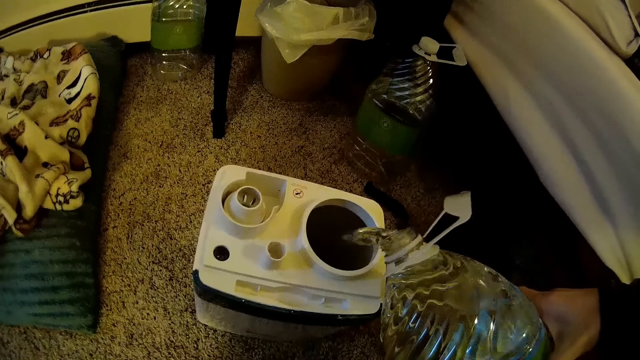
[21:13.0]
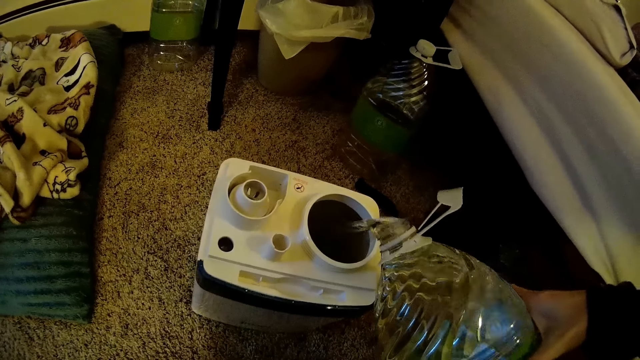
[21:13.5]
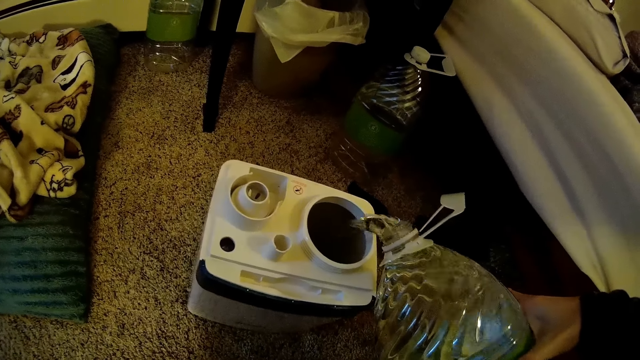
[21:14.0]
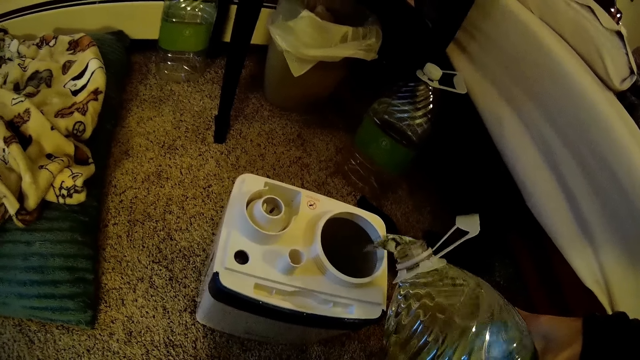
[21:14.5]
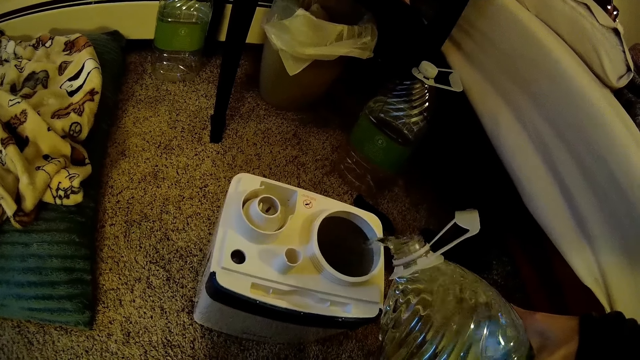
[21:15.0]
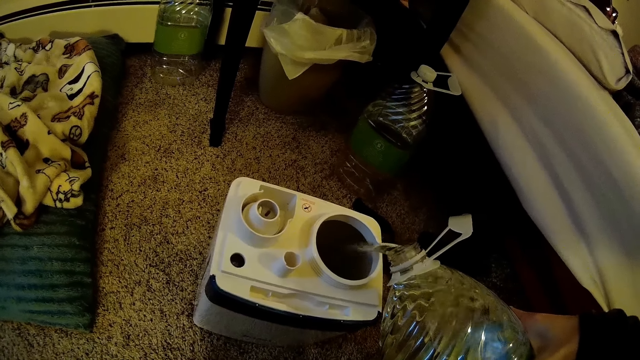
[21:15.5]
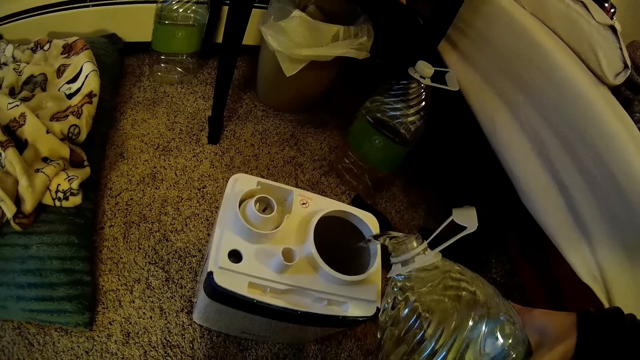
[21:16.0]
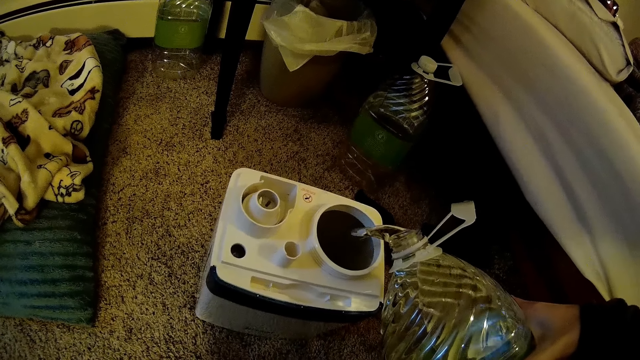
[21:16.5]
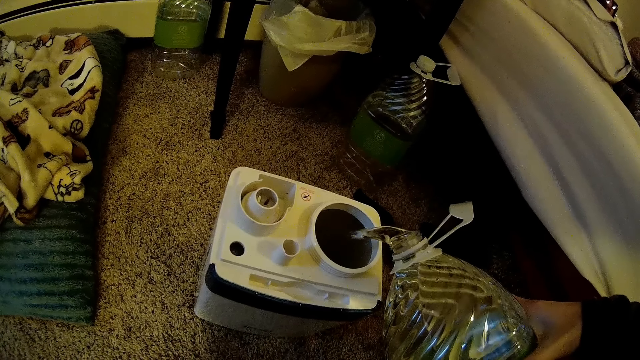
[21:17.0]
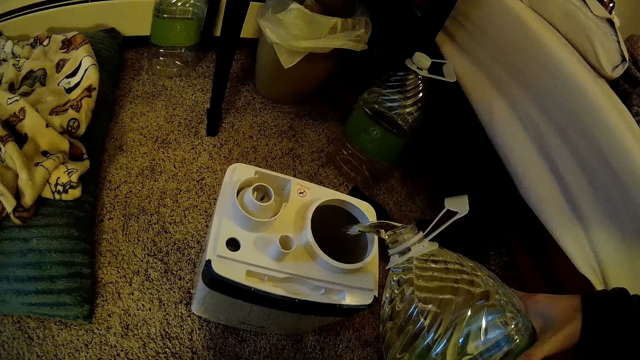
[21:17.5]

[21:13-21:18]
The camera wearer pours a liquid inside the storage.

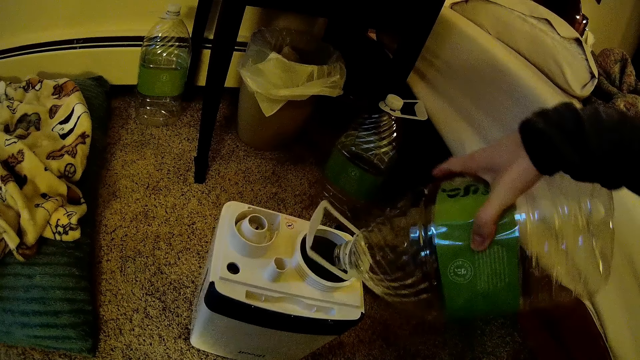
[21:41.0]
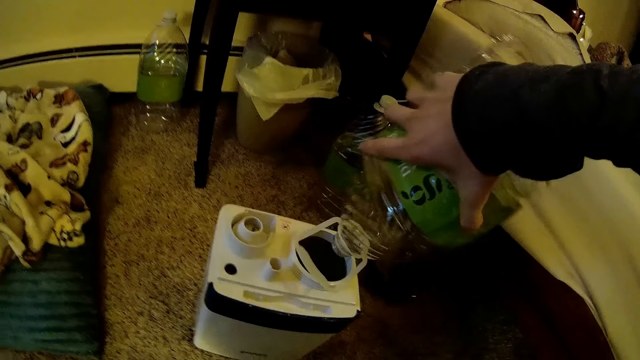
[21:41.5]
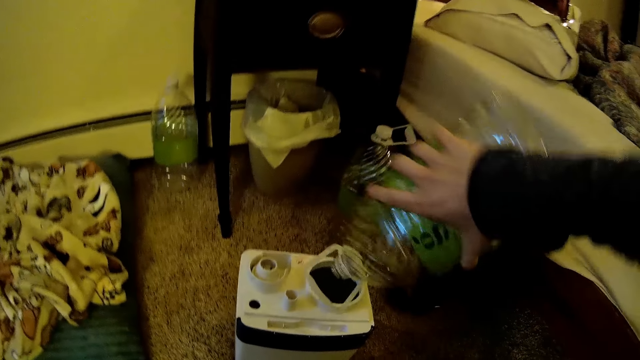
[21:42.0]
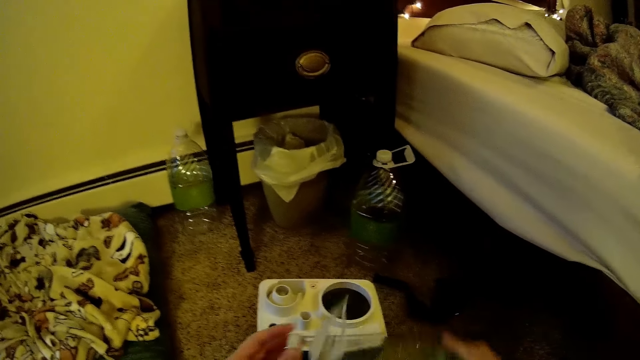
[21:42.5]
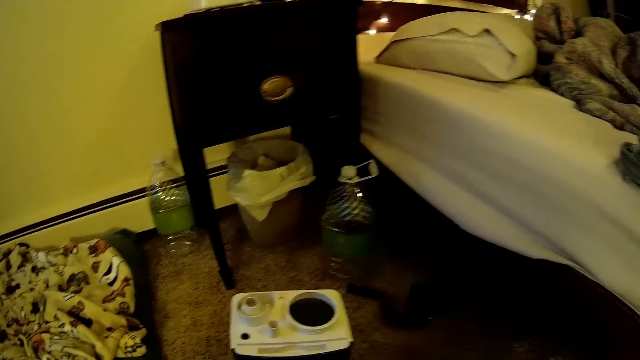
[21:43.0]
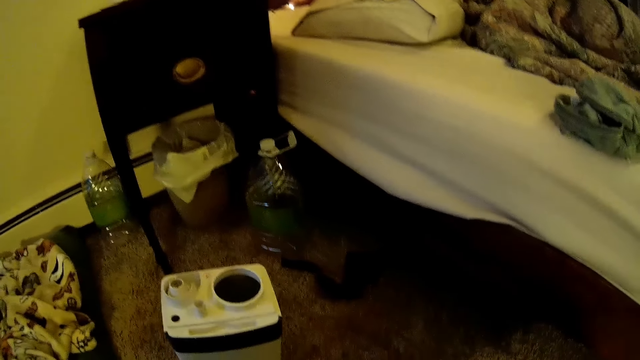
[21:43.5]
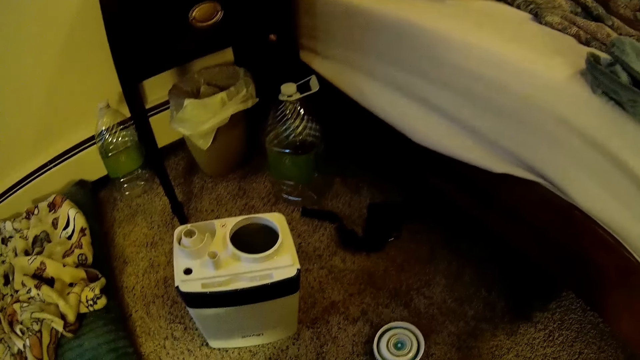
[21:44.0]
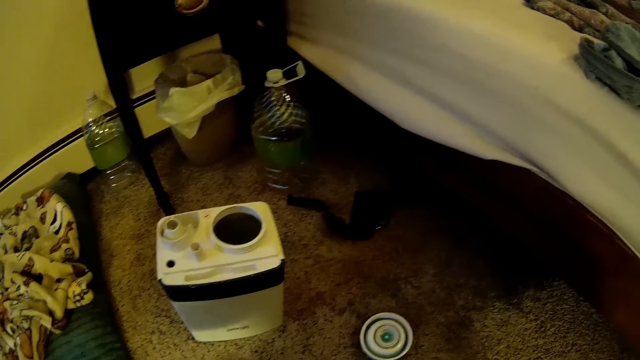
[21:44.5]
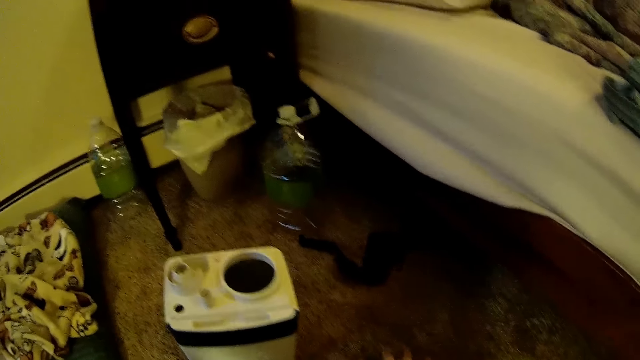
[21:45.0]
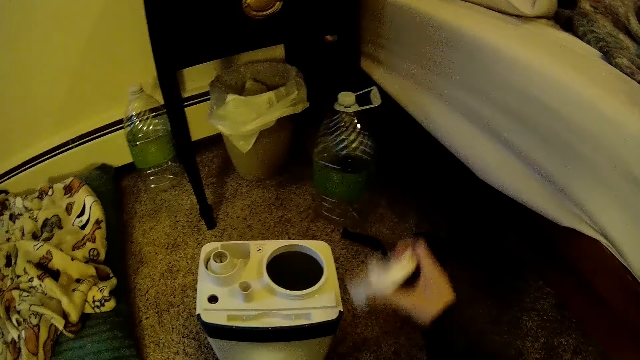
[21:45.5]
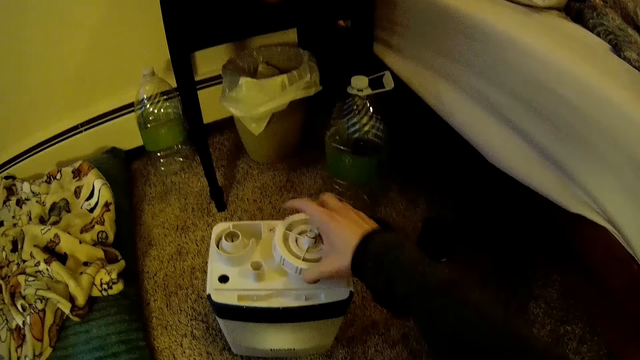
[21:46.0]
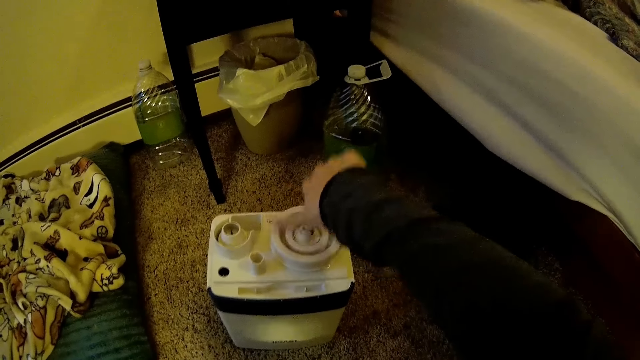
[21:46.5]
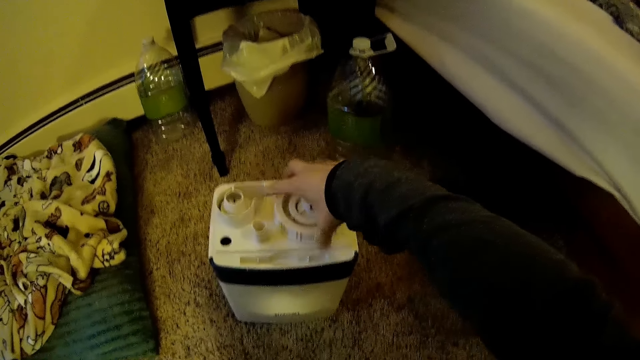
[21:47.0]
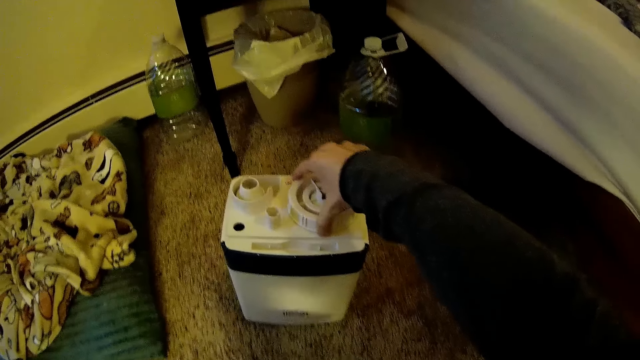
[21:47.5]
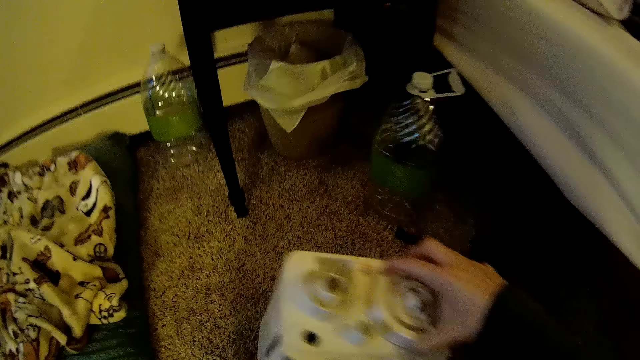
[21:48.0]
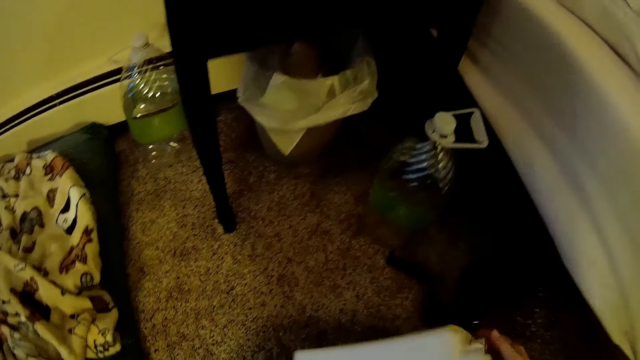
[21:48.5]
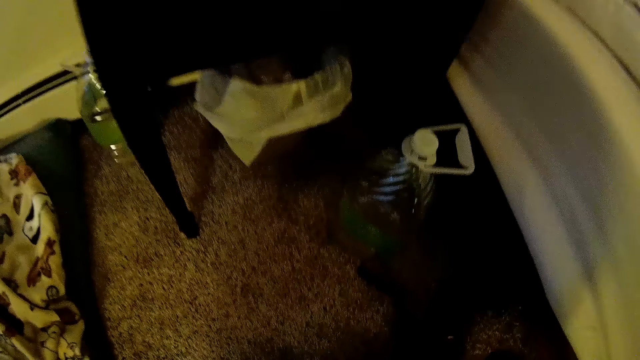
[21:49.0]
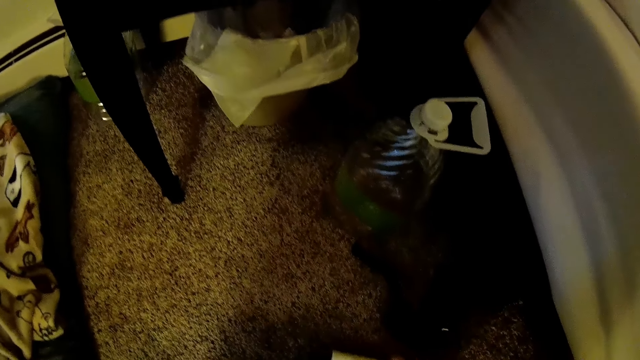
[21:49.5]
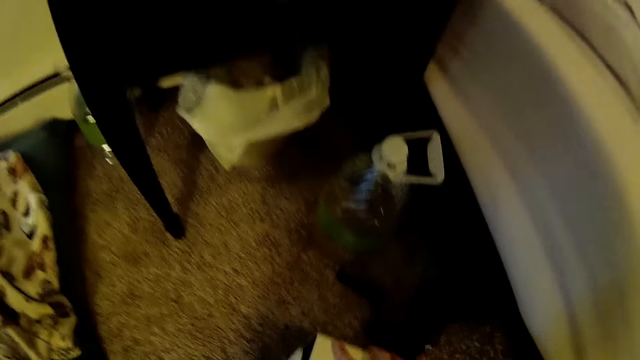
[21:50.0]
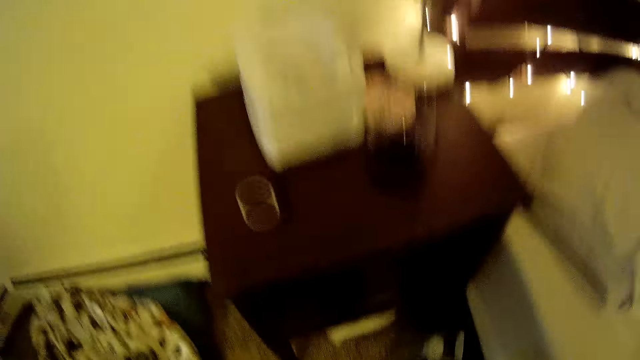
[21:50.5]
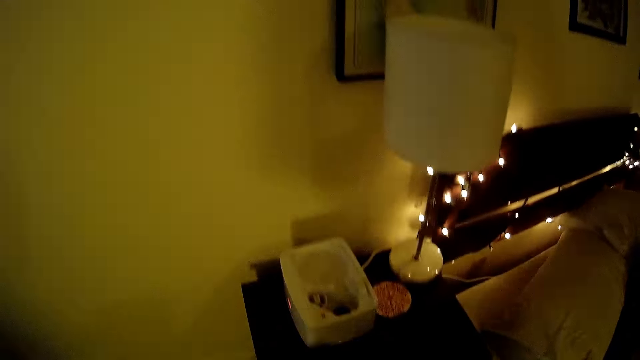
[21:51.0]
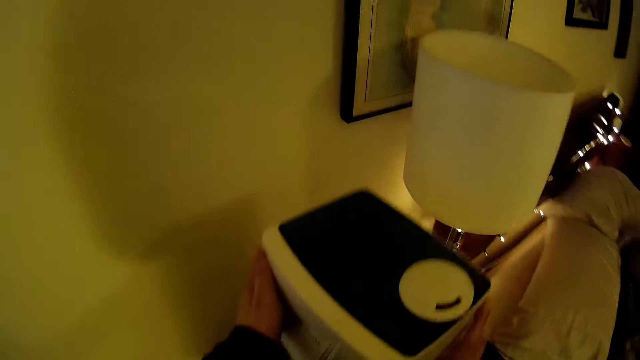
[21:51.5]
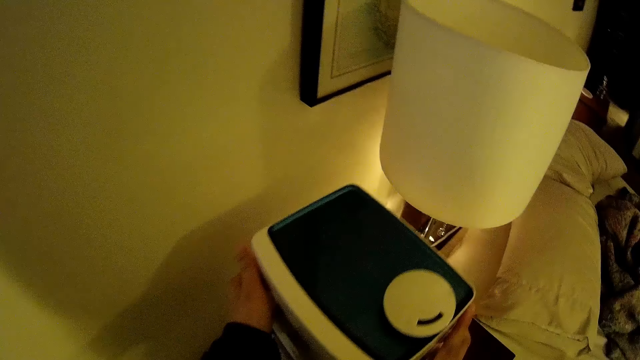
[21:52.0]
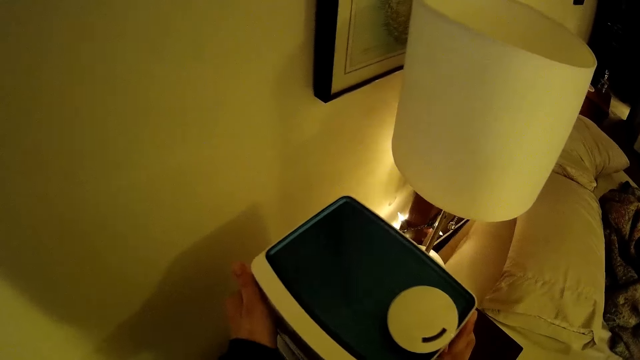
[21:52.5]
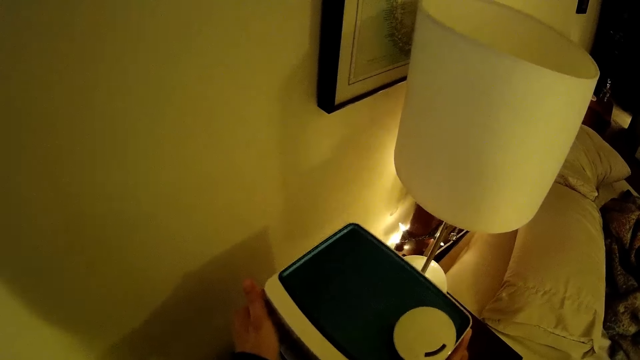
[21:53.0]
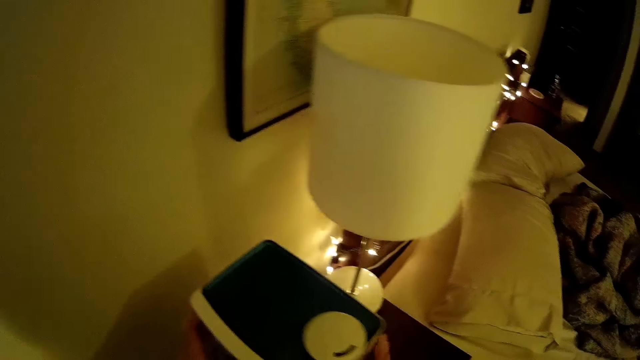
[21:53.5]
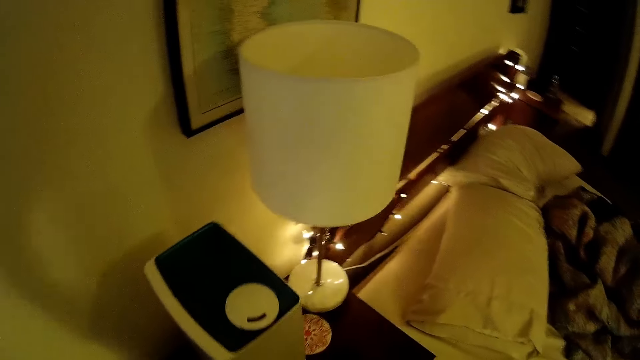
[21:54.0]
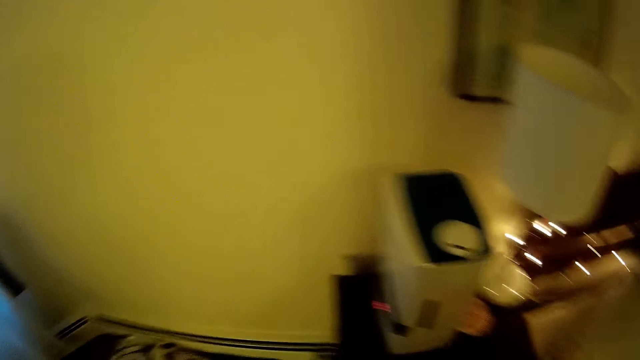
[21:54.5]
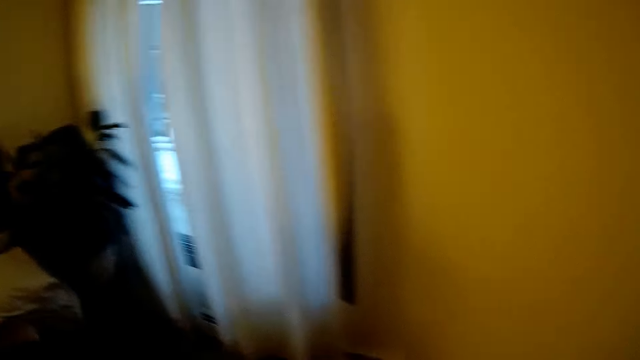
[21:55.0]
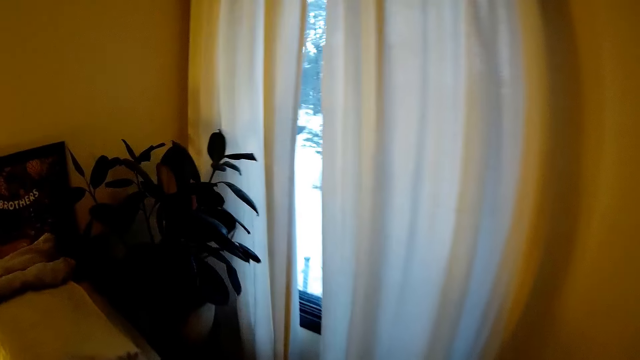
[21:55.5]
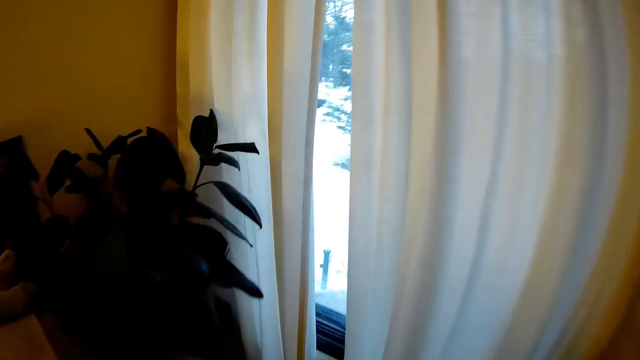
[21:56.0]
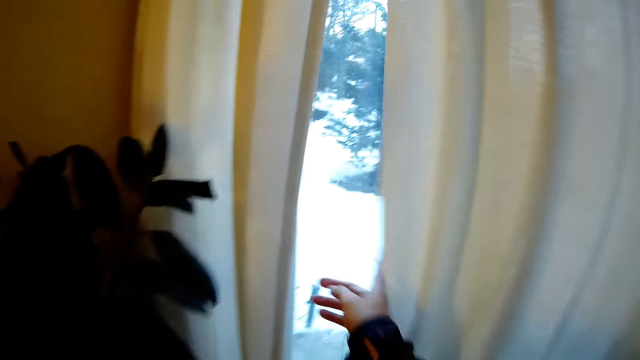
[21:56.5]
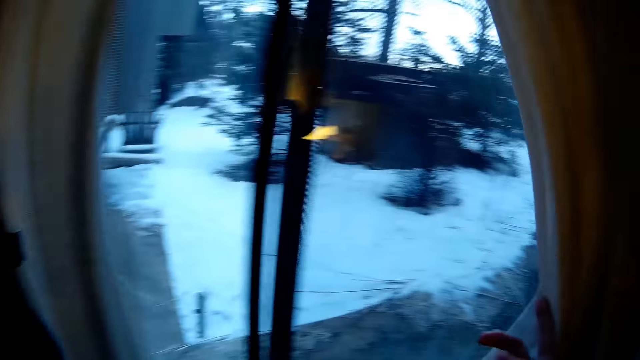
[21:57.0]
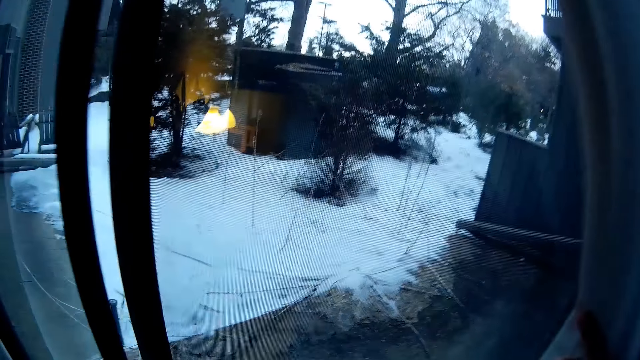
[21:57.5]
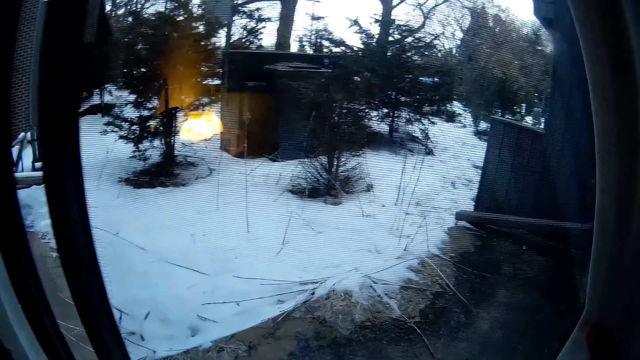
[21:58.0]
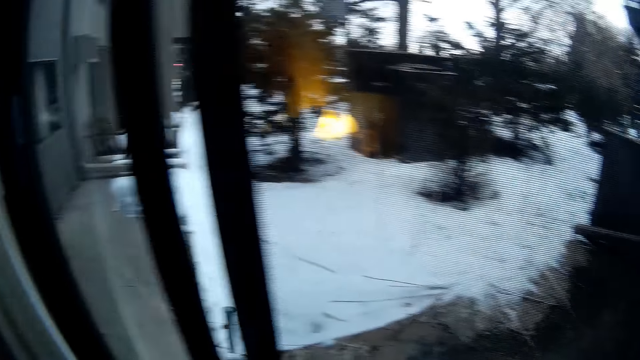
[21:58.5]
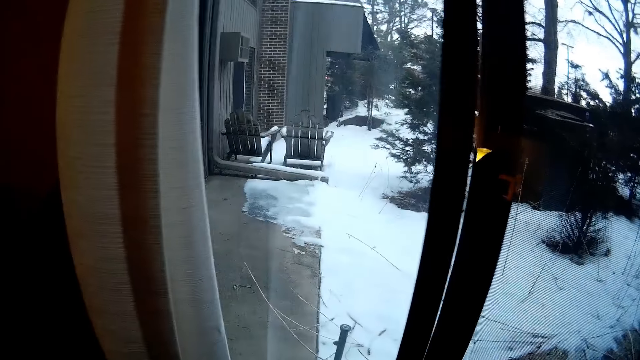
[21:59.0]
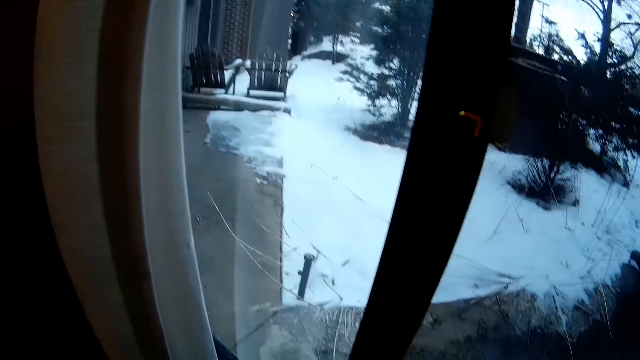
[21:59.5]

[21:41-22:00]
The camera wearer drops the bottle on the floor with her right hand. She picks the lid of the mini washer from the floor with her right hand. She covers the mini washer with the lid in her right hand. She carries the mini washer with her right hand. She drops the mini washer on the bed shelf with both hands. She looks around the house. She opens a curtain with her right hand. She looks through the window.
